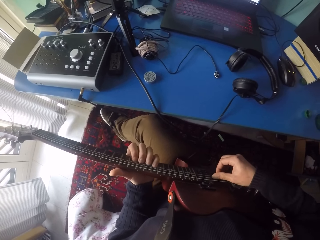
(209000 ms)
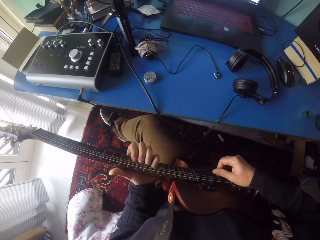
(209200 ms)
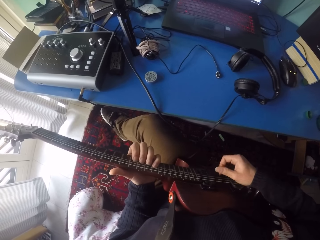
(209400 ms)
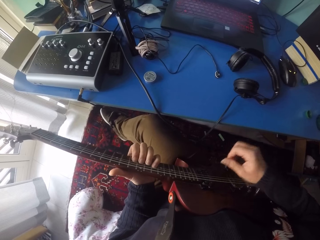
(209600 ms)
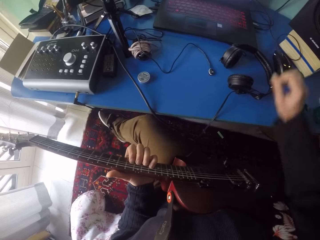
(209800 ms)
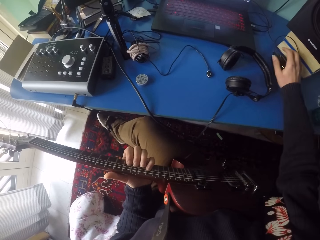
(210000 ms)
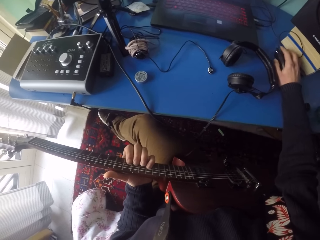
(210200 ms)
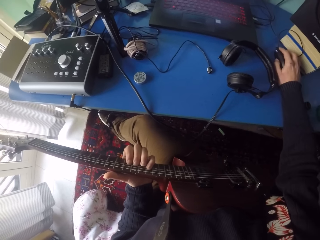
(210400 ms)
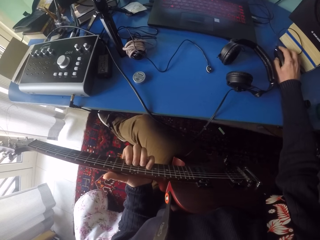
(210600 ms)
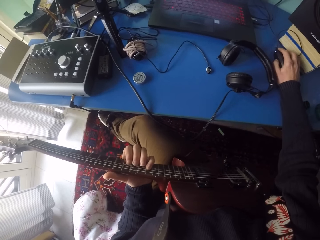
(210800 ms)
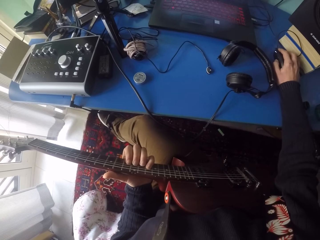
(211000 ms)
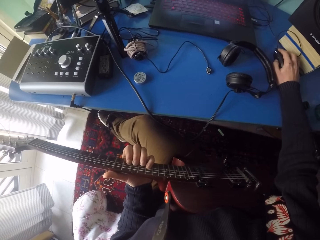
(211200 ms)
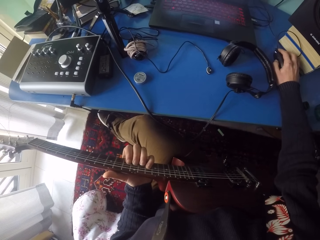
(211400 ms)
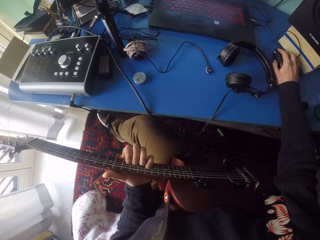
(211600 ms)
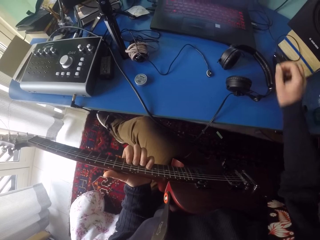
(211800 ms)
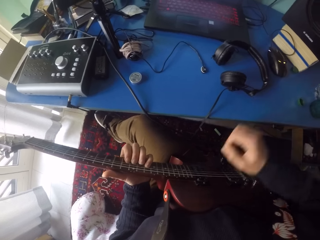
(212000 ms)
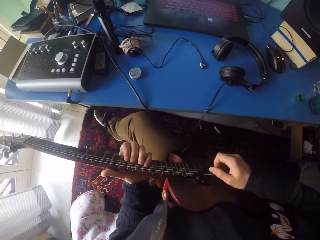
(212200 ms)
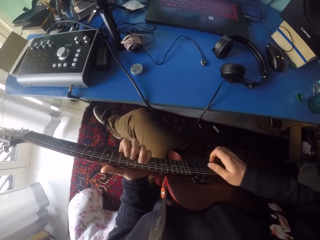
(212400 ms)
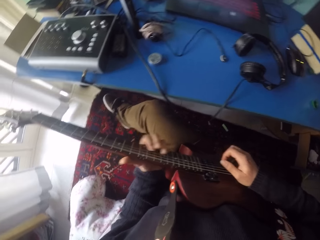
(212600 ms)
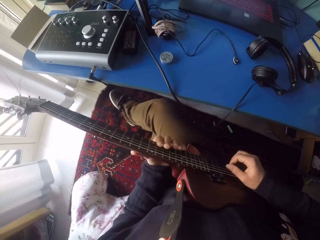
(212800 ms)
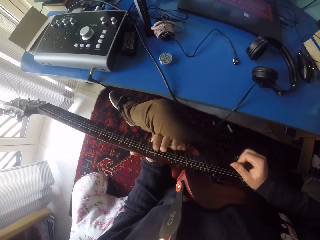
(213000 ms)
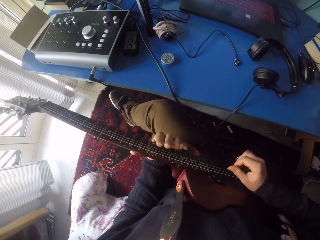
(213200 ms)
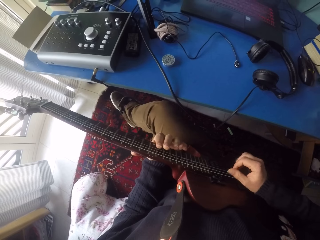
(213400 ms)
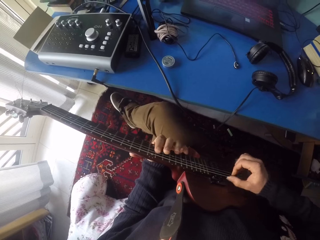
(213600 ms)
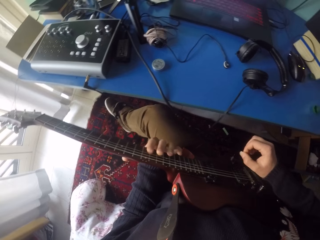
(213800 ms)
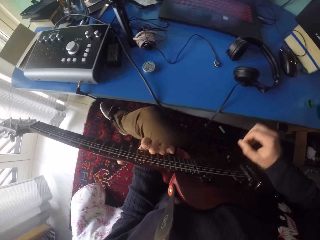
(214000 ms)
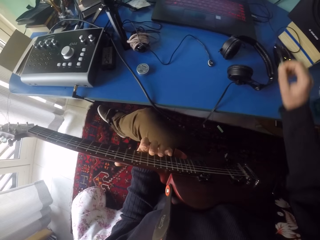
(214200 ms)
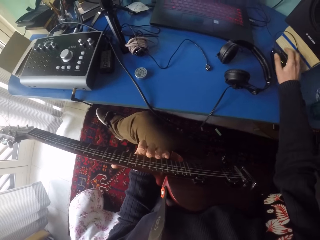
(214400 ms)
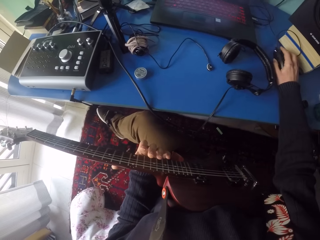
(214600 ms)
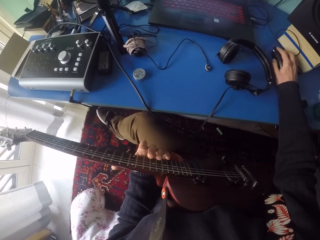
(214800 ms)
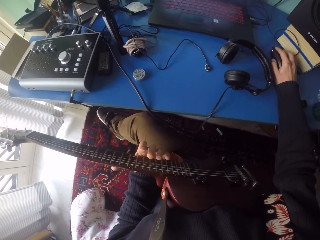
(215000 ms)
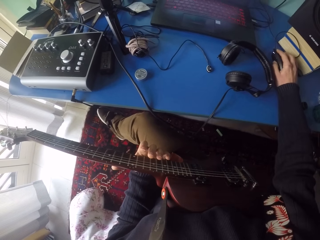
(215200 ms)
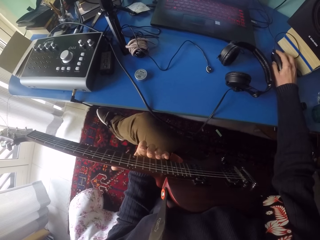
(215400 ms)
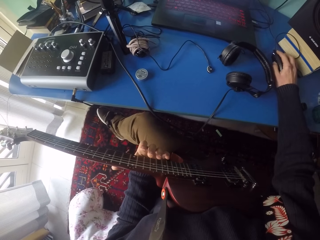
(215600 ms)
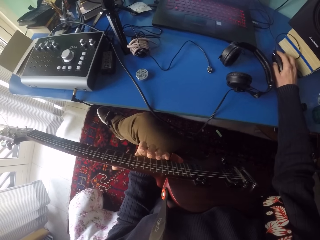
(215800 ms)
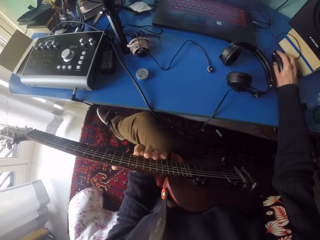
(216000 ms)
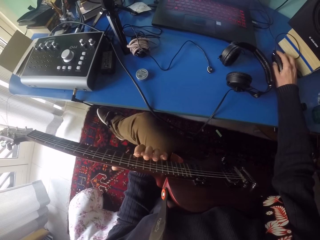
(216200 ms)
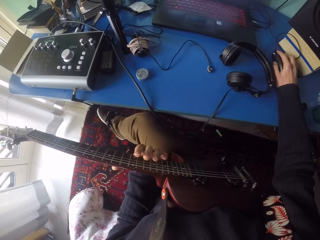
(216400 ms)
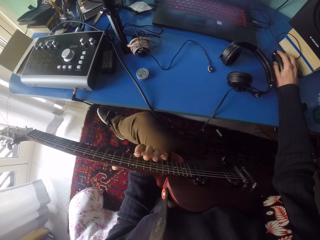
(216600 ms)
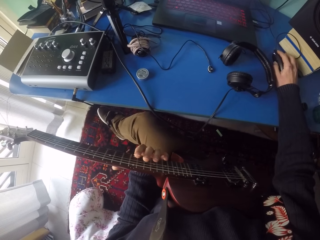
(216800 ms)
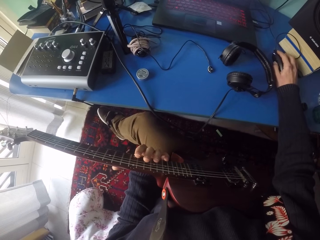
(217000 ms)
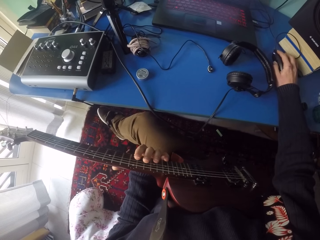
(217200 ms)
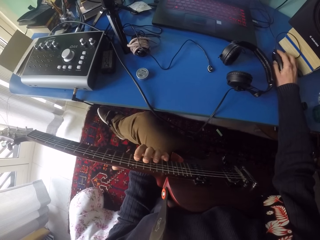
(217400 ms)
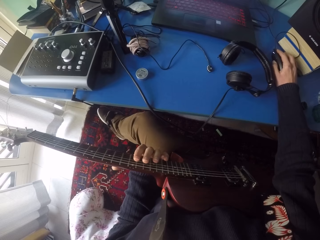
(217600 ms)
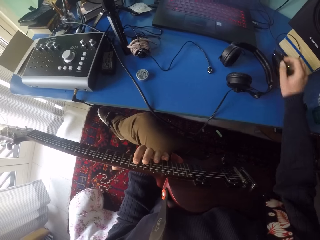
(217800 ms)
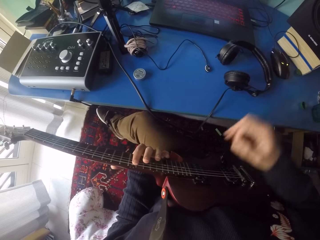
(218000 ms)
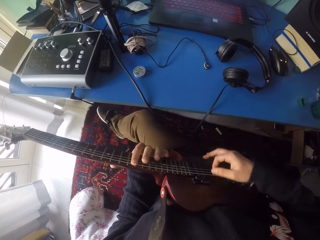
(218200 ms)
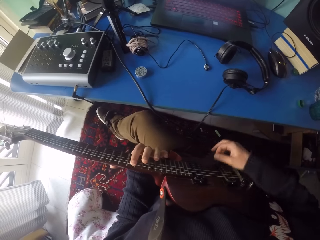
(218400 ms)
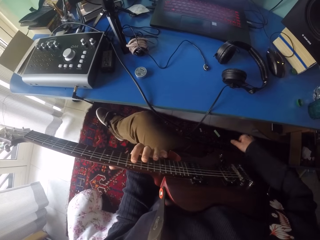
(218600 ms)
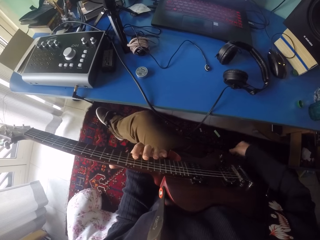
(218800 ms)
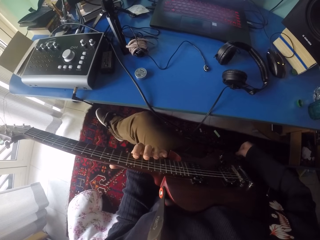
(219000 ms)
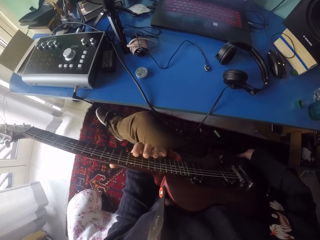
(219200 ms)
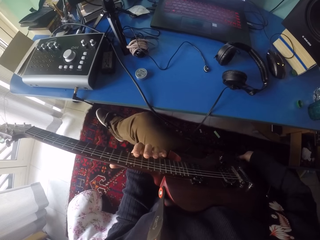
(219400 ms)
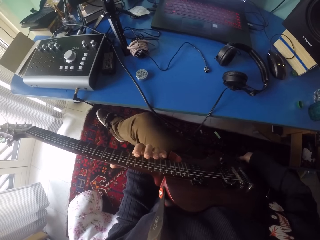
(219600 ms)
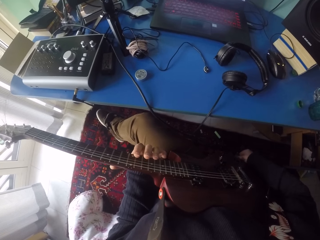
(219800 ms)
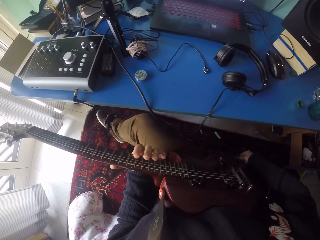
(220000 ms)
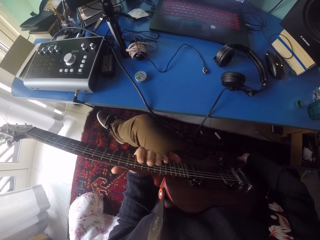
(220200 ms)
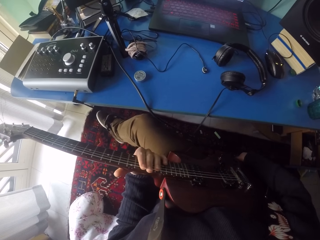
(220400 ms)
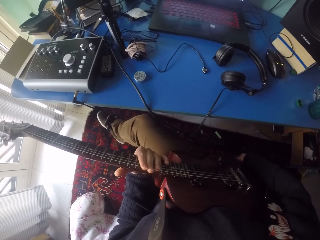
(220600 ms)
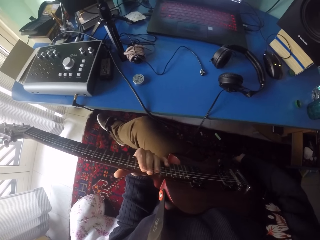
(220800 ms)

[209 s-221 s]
The camera wearer touches the mouse with his right hand and stops playing the guitar. He uses the mouse. He removes his right hand from the mouse. He plays the guitar. He uses the mouse. He touches the mouse with his right hand and stops playing the guitar. He removes his right hand from the mouse. He plays the guitar. He stops playing the guitar and touches the guitar cable with his right hand.

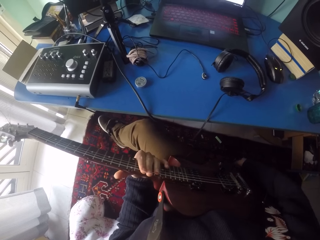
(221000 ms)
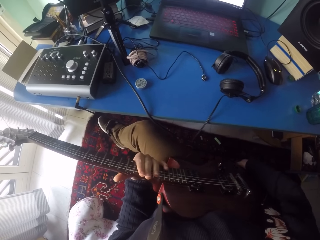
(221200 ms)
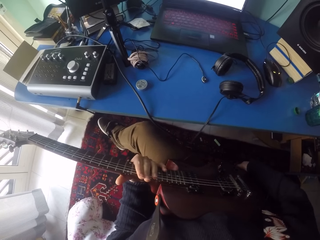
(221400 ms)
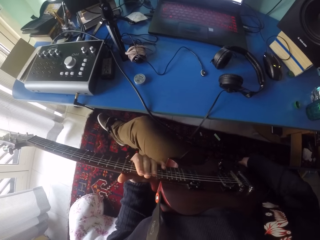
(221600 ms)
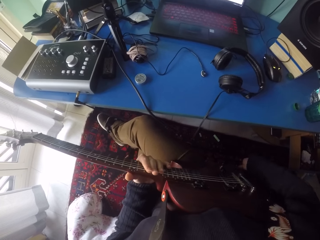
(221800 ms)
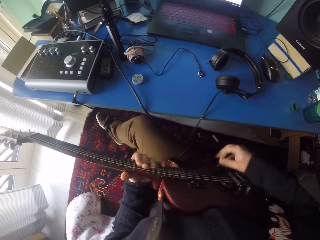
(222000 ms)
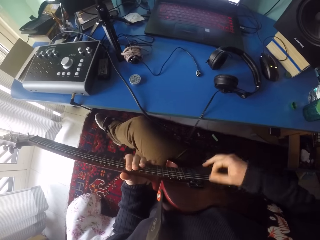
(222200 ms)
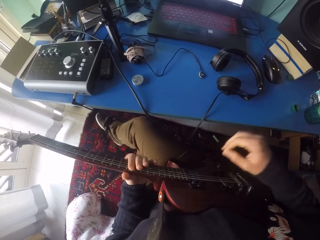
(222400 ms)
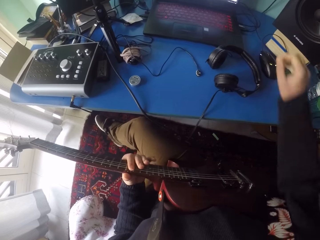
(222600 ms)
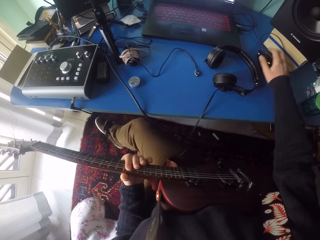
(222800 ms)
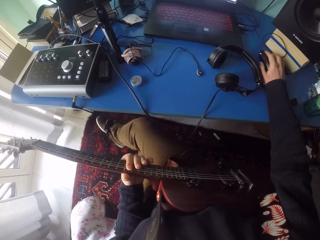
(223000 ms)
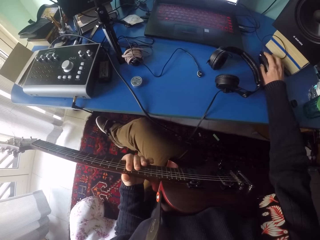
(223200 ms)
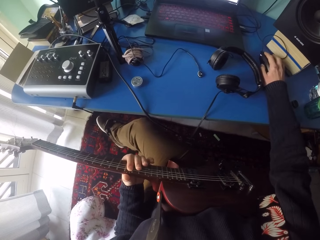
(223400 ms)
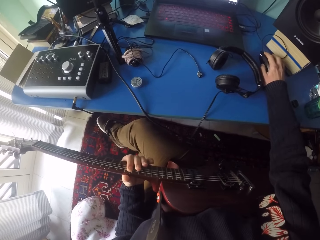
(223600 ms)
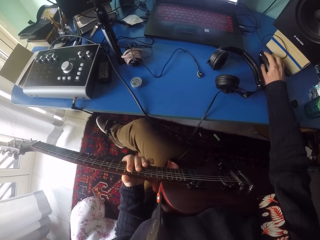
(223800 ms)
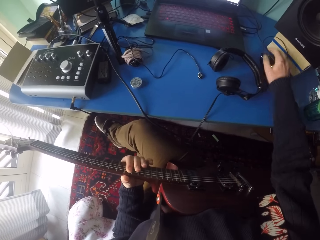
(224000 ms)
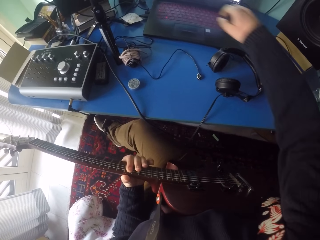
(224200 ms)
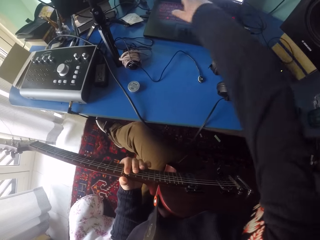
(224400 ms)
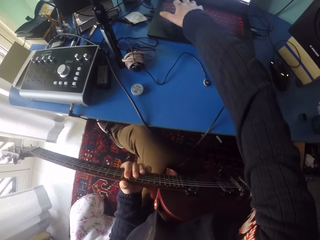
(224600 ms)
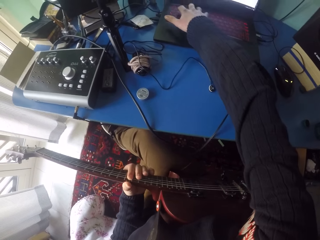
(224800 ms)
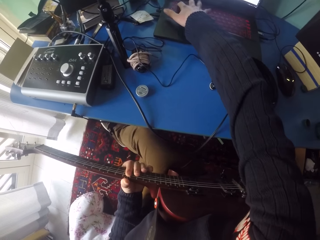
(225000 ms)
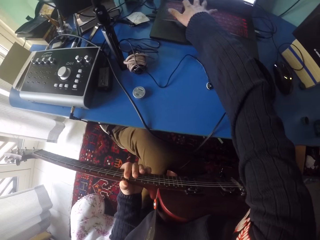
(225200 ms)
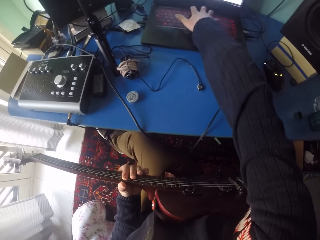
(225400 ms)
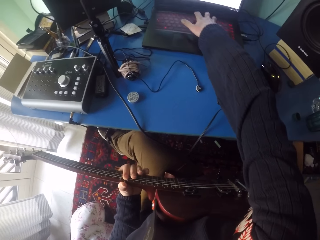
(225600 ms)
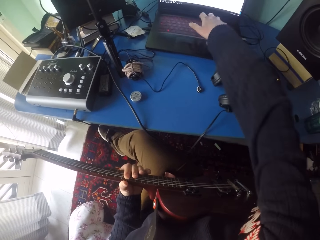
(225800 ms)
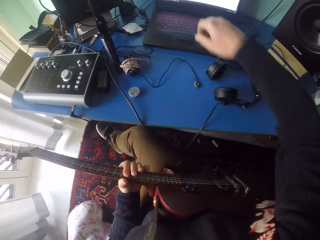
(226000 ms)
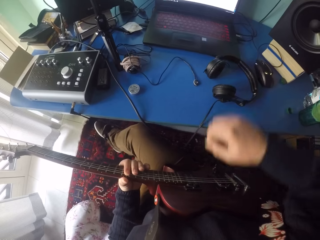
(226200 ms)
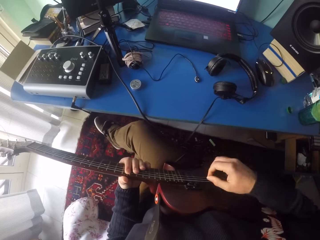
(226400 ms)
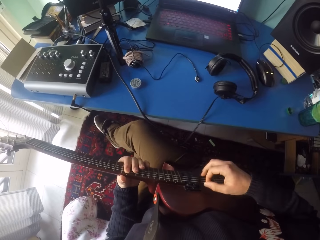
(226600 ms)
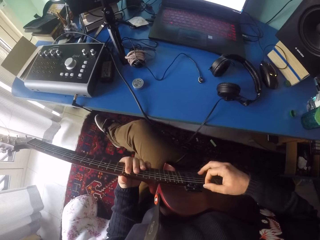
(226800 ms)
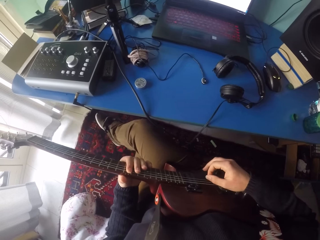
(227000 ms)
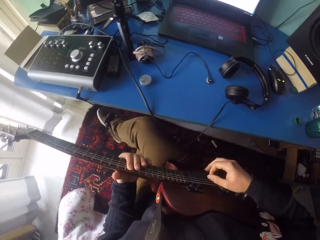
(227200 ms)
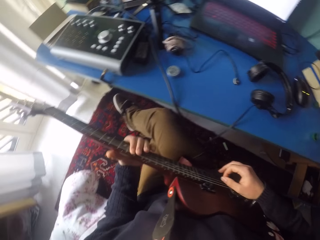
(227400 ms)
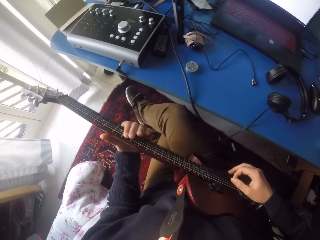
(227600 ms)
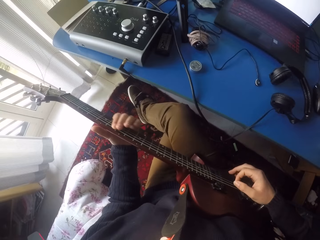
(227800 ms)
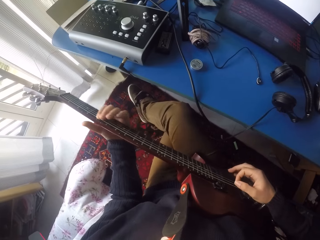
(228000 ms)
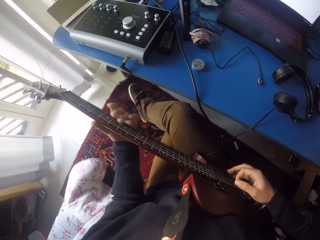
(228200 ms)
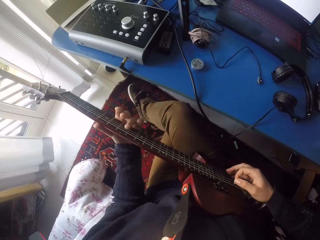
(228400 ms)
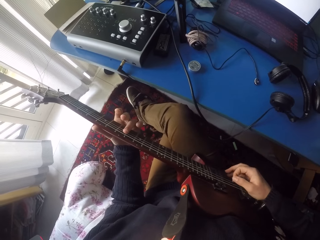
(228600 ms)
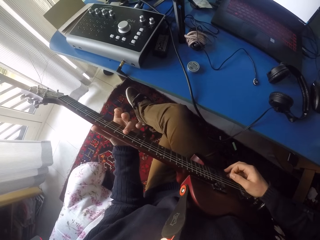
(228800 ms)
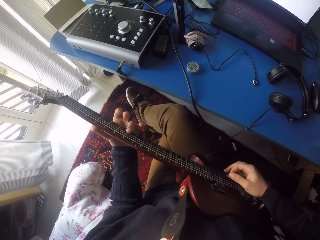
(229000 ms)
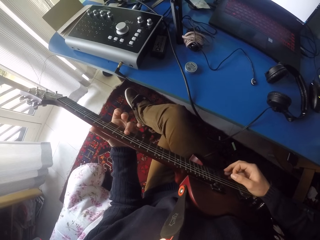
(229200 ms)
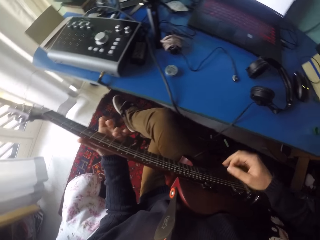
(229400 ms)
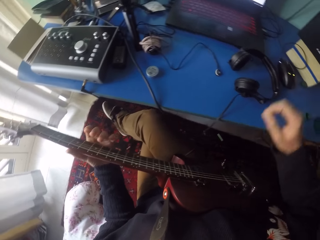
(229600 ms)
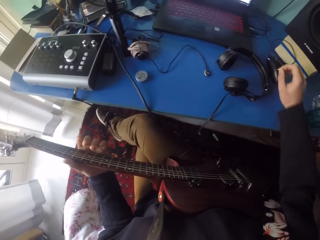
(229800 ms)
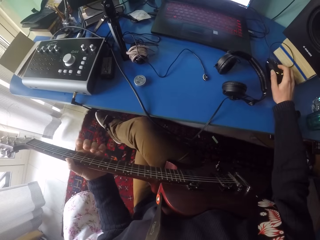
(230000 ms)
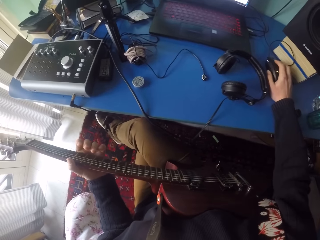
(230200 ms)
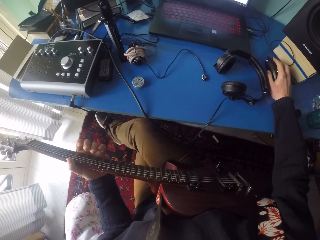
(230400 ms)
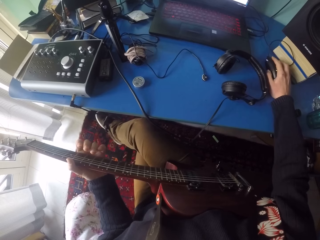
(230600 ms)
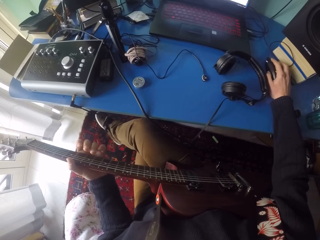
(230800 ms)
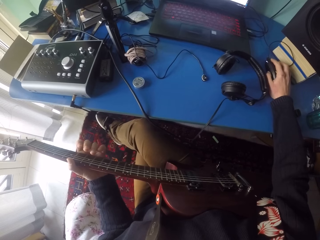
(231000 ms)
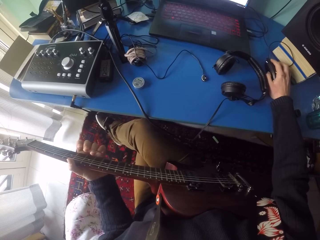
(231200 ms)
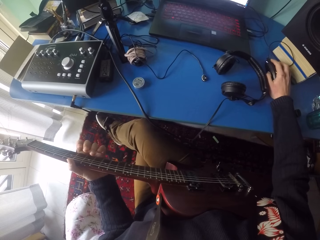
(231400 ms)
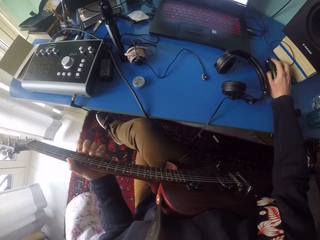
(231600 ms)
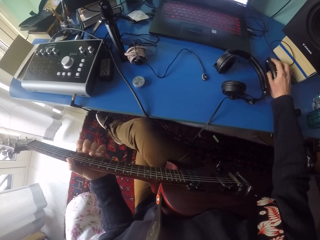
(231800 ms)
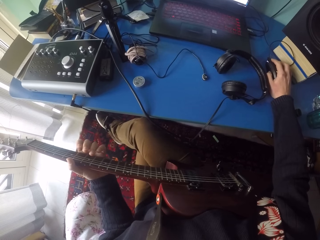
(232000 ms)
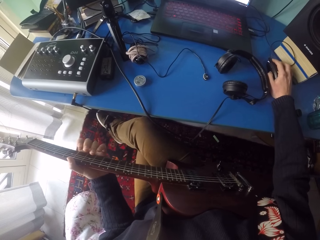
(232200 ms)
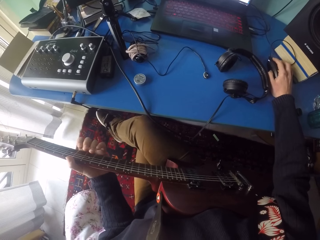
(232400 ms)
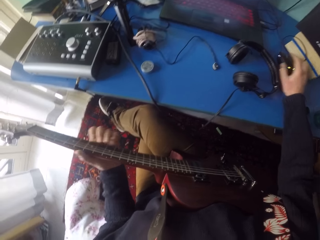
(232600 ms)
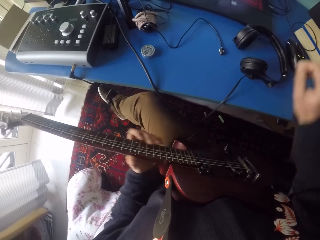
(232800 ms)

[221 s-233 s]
The camera wearer plays the guitar. He uses the mouse. He touches the mouse with his right hand and stops playing the guitar. He removes his right hand from the mouse. He touches the laptop keyboard with his right hand. He clicks the keyboard. He removes his right hand from the laptop keyboard. He plays the guitar. He uses the mouse. He touches the mouse with his right hand and stops playing the guitar.
